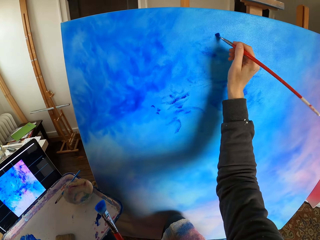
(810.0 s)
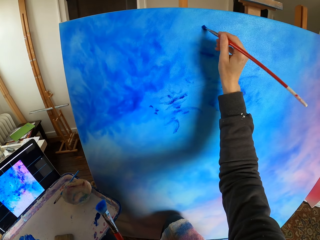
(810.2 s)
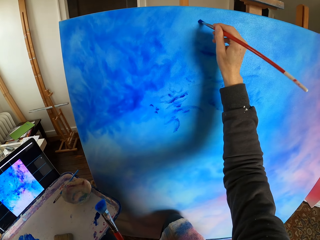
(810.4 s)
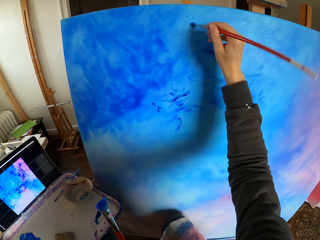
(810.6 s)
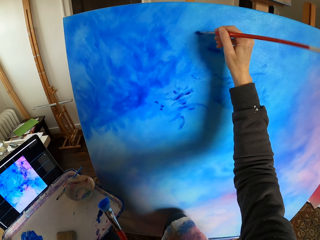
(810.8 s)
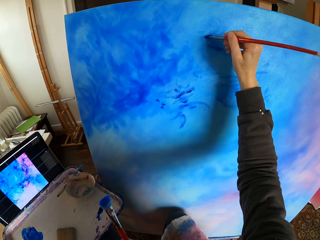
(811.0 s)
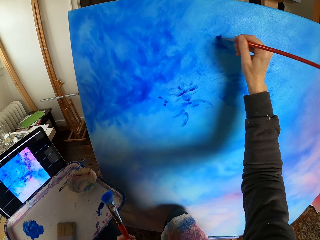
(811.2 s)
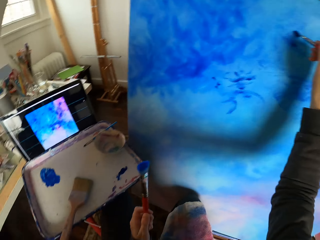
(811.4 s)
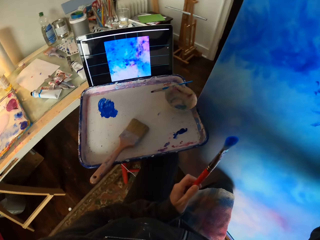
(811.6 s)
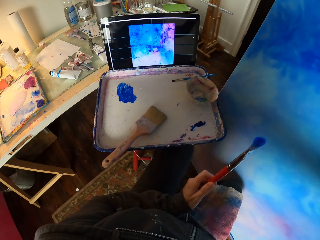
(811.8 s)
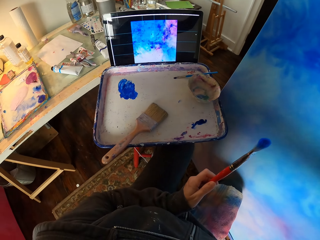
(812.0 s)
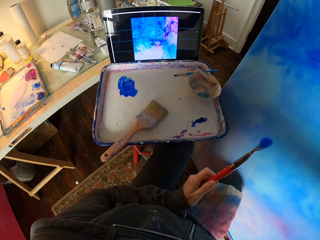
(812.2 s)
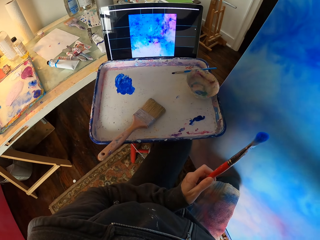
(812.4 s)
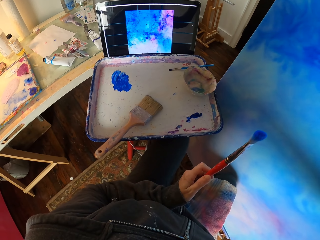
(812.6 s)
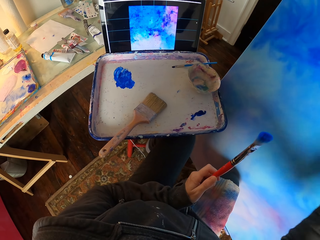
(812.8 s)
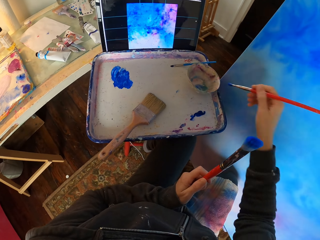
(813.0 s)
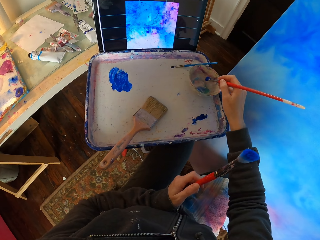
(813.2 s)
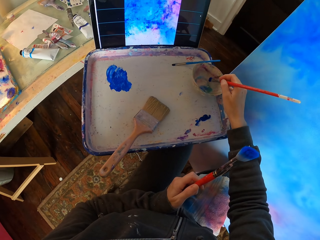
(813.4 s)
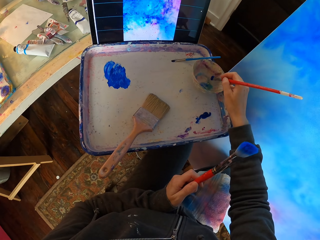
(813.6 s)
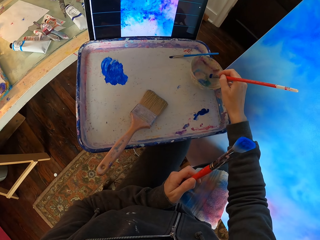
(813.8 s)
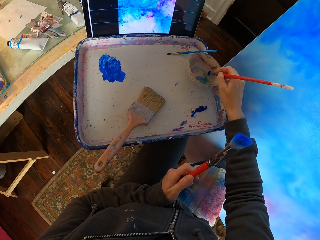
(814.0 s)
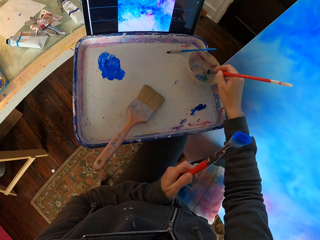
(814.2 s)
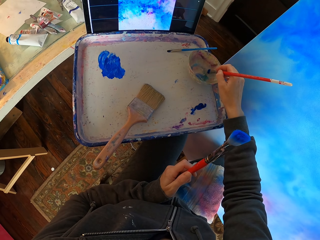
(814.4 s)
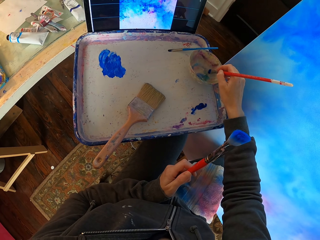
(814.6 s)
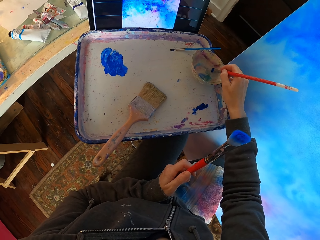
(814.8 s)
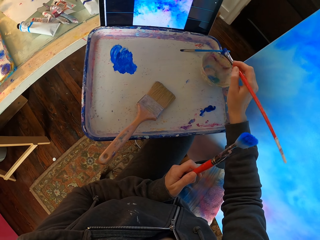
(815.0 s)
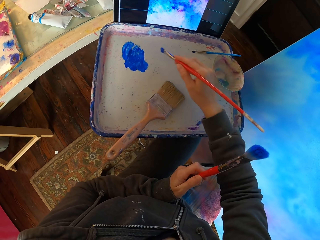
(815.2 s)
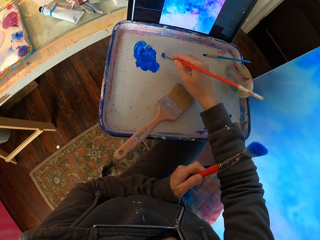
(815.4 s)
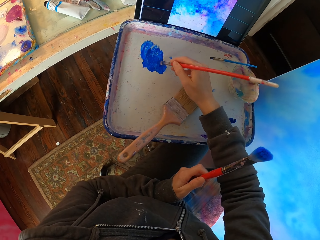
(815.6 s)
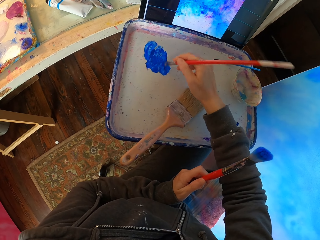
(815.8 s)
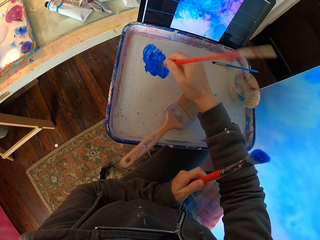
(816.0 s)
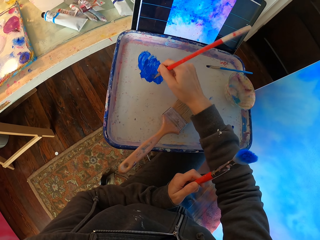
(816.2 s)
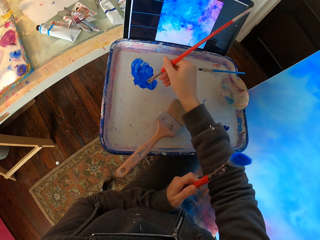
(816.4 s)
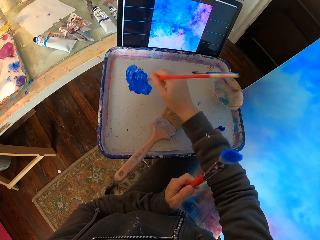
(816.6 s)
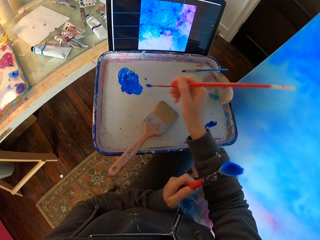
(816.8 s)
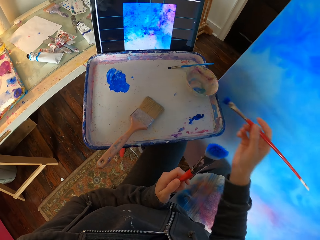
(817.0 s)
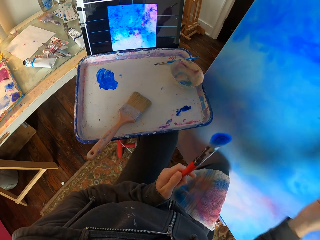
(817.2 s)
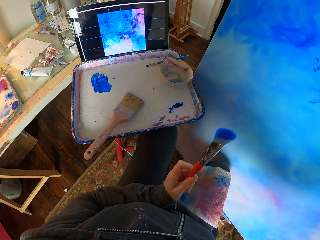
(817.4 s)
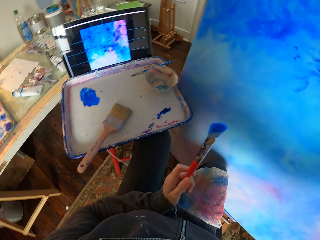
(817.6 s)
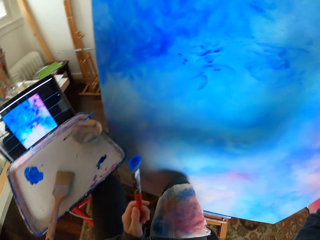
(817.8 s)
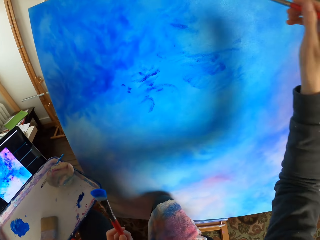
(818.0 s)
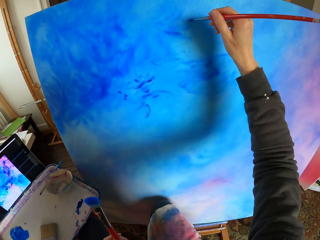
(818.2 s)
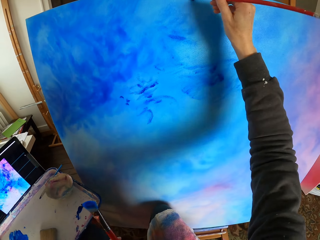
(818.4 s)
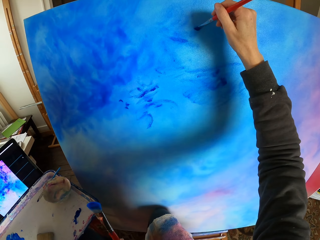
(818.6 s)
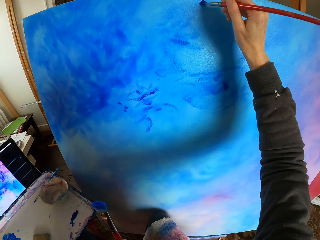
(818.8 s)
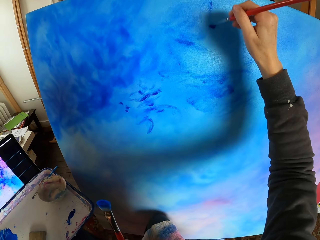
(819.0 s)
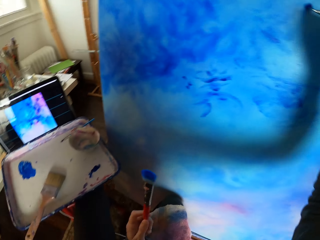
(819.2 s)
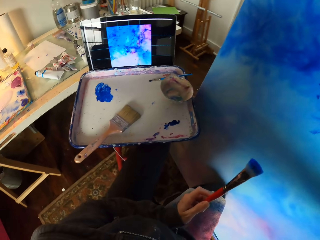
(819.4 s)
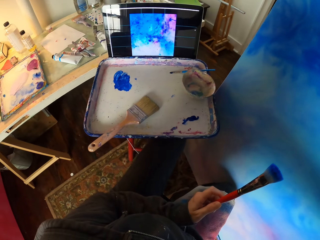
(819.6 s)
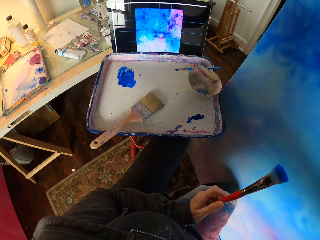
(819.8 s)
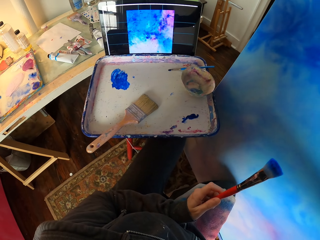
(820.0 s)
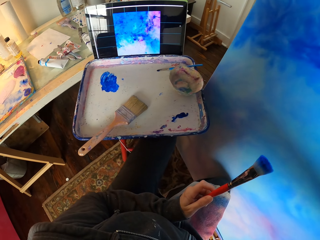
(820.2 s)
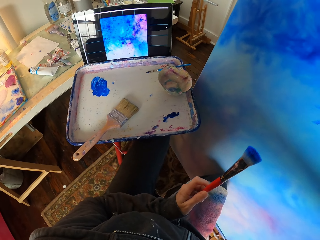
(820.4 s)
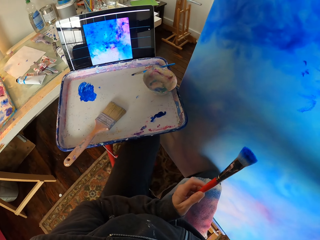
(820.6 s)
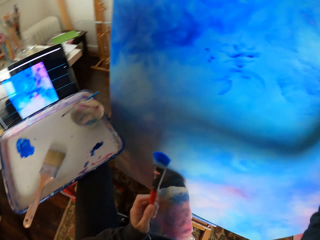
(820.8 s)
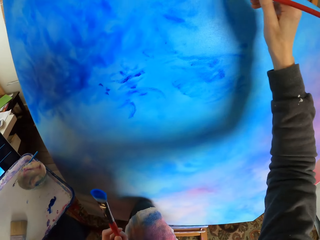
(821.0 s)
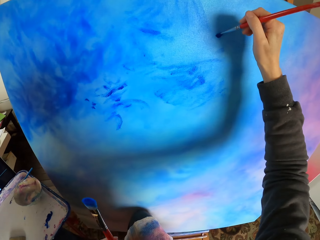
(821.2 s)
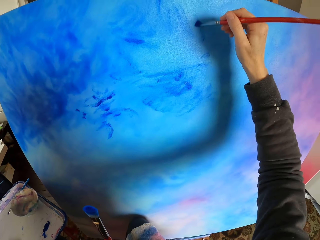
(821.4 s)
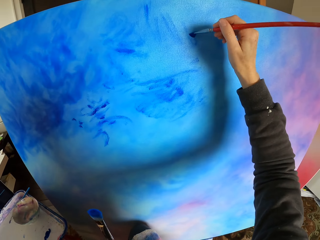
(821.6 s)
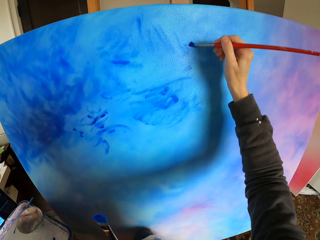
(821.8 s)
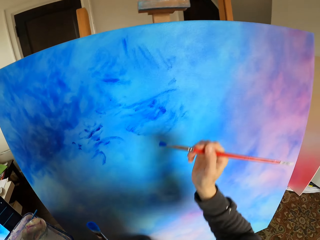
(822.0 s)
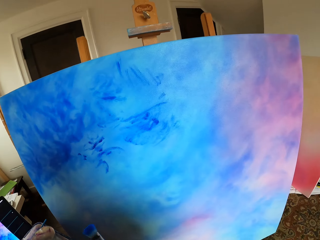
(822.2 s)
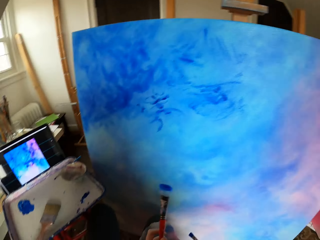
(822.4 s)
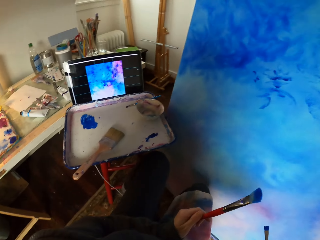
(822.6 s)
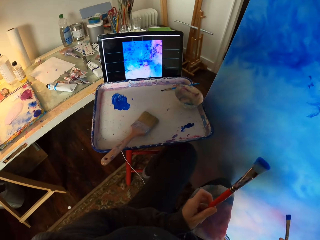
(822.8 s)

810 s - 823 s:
The camera wearer puts the brush in the paint paste. They paint art with the brush.

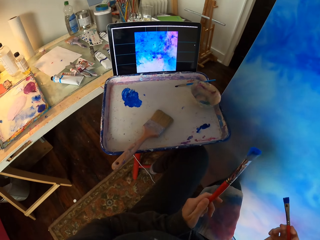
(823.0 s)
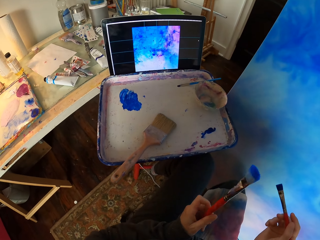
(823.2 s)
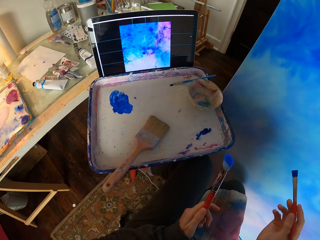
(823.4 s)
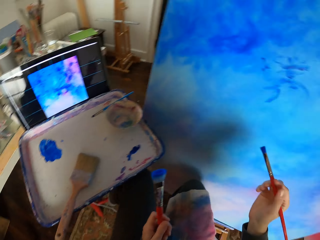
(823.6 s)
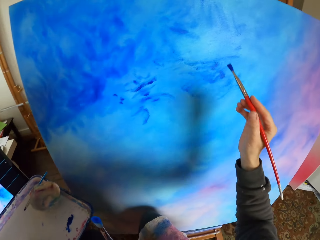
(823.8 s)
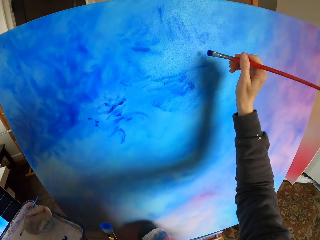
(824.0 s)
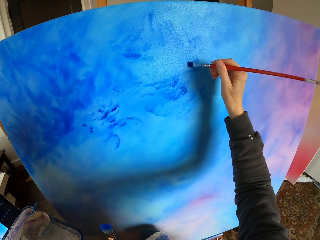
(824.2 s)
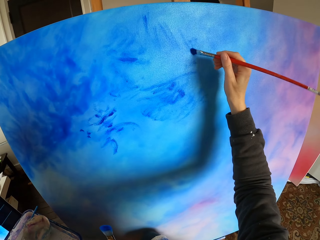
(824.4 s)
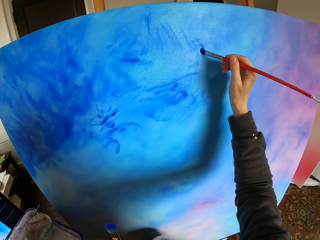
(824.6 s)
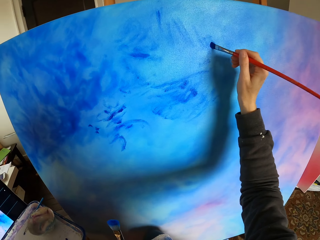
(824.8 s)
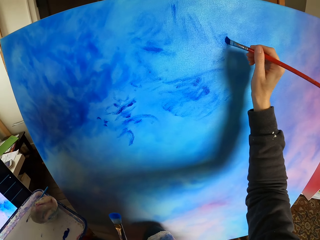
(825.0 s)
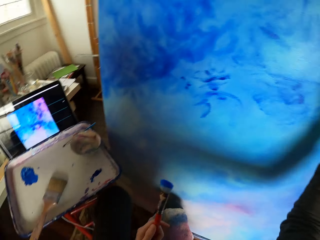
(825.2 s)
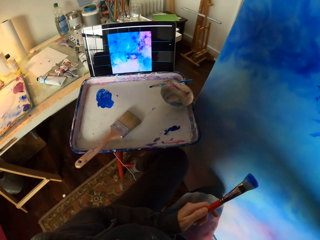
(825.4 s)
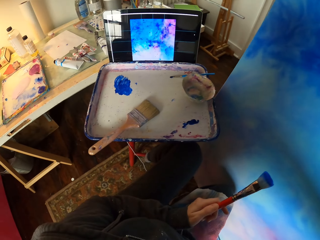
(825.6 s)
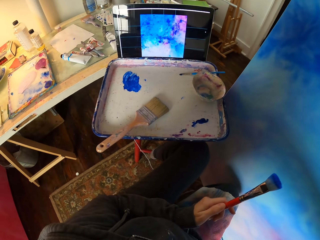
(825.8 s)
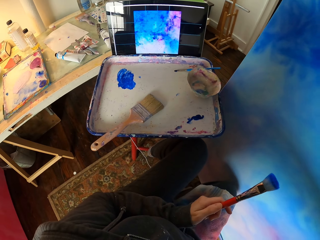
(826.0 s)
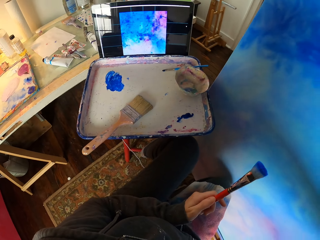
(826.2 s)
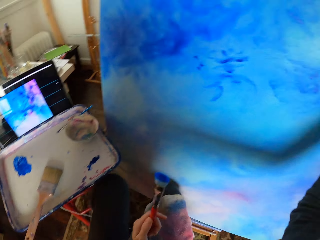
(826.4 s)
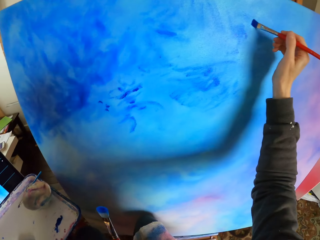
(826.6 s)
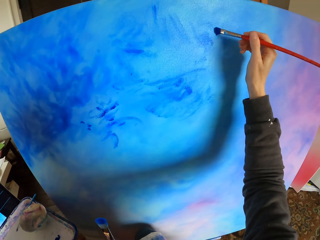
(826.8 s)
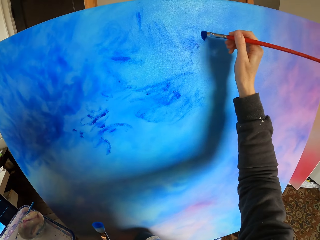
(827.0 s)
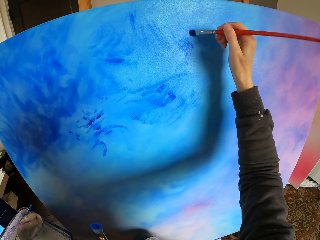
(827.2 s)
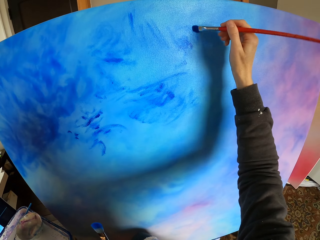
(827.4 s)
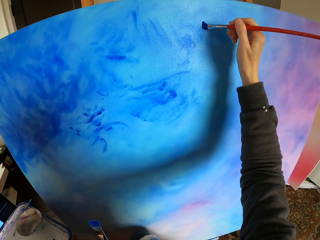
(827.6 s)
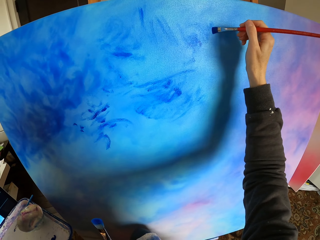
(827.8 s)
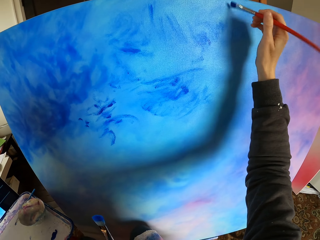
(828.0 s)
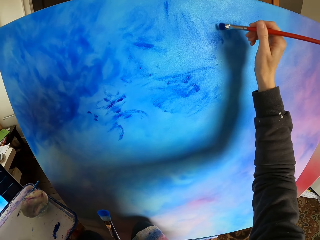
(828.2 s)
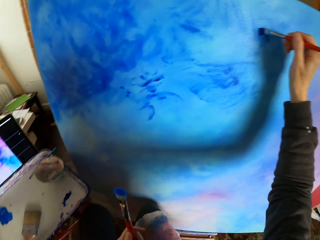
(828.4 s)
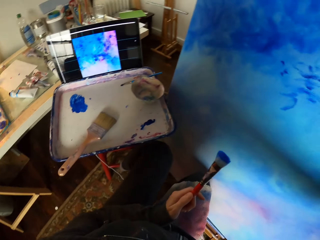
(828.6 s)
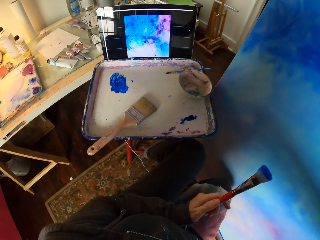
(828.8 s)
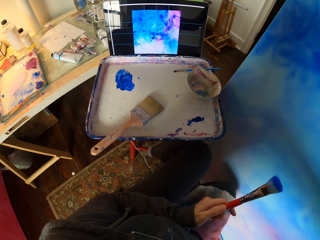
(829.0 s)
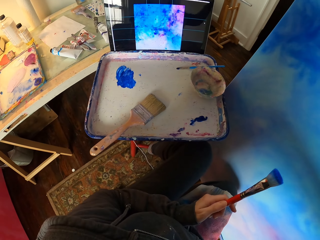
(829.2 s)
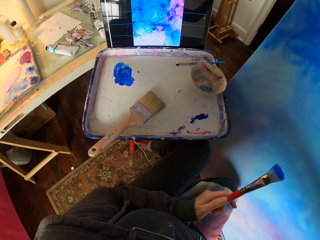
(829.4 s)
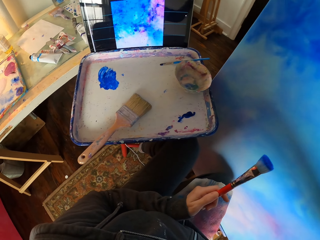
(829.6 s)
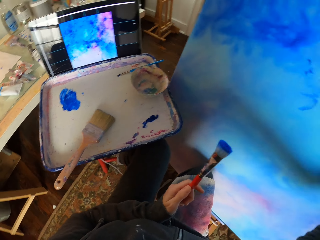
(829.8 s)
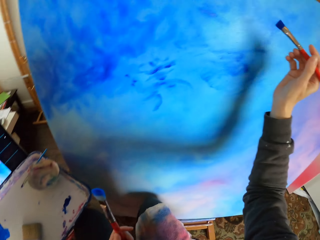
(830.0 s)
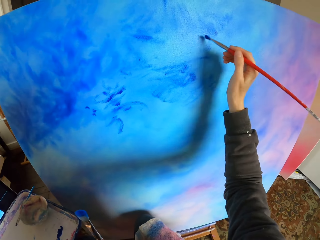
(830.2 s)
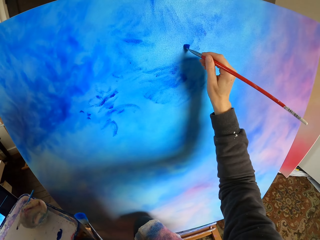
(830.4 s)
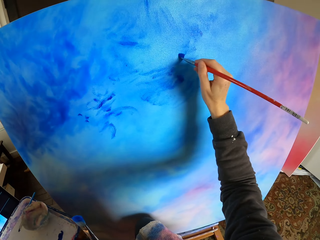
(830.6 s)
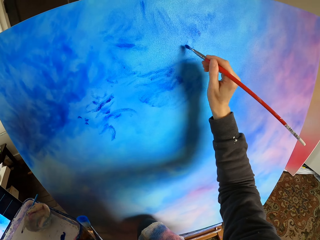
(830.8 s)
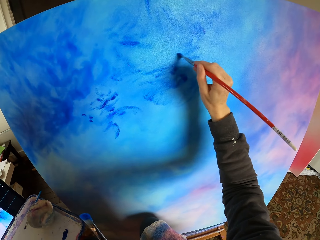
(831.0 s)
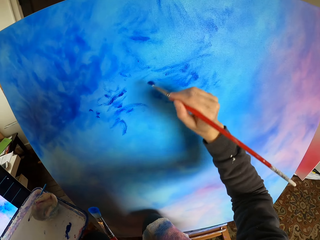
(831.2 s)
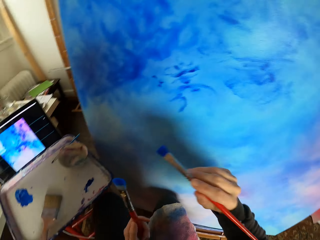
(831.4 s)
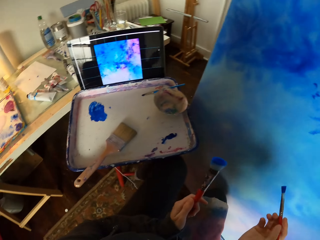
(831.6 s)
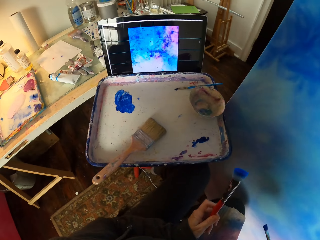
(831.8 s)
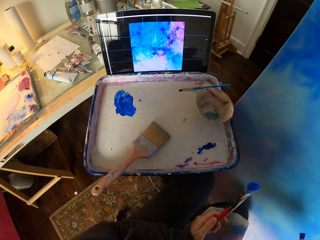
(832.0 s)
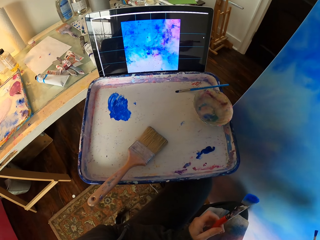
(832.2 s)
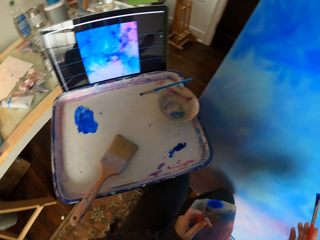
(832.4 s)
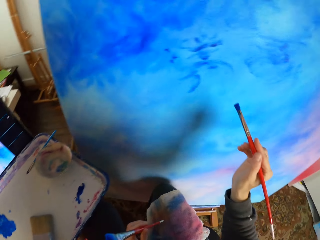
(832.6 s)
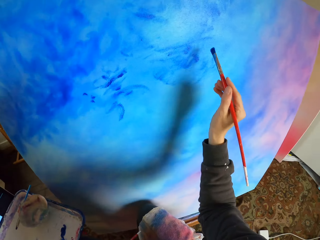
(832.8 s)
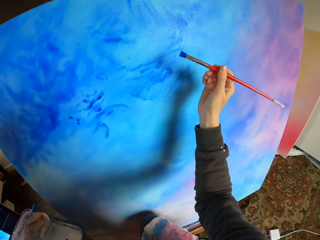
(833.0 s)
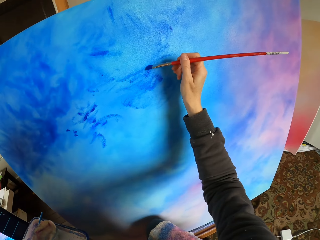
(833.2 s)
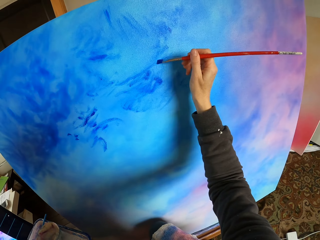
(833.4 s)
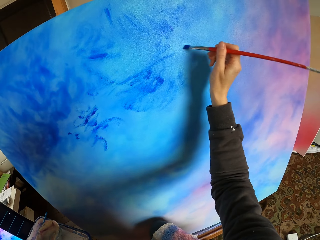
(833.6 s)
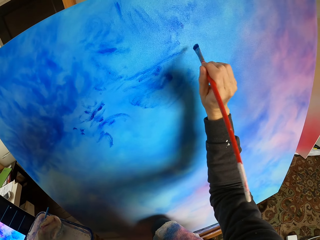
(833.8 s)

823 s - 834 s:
The camera wearer looks at the screen. They paint art with the brush. They look at the screen. They paint art with the brush.
